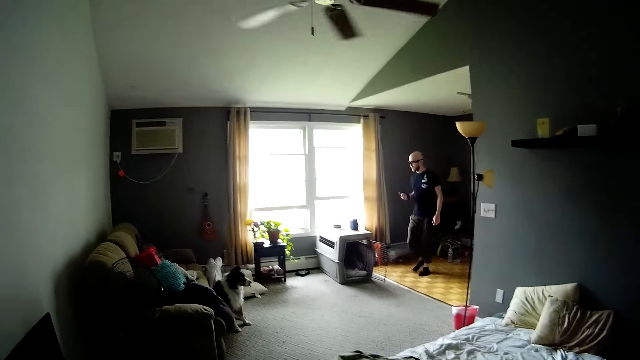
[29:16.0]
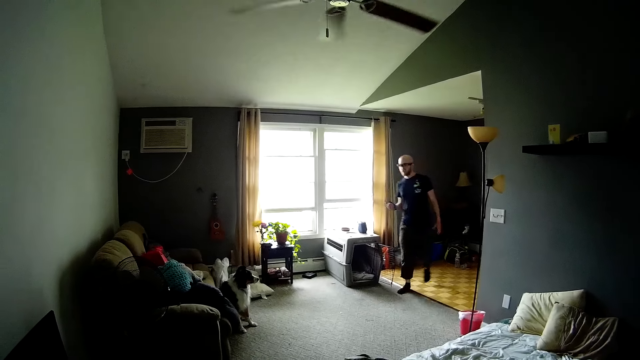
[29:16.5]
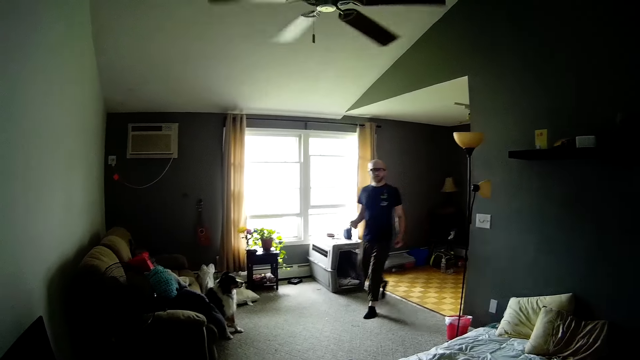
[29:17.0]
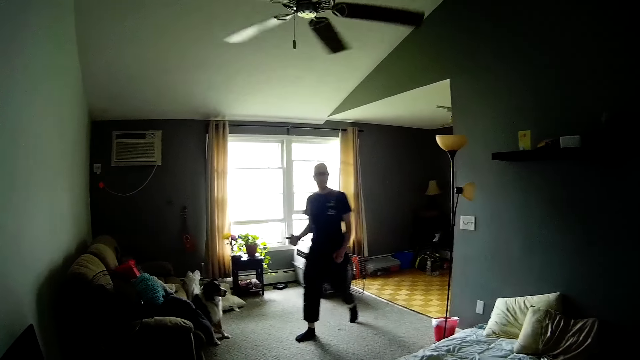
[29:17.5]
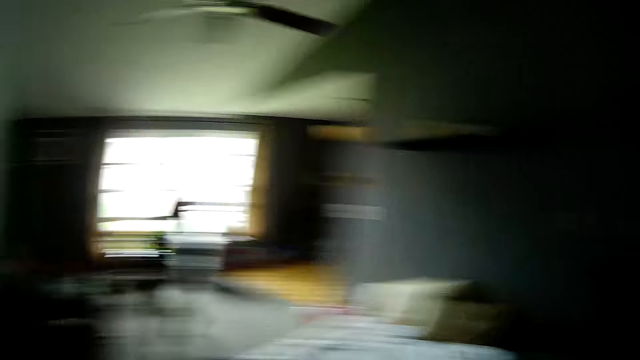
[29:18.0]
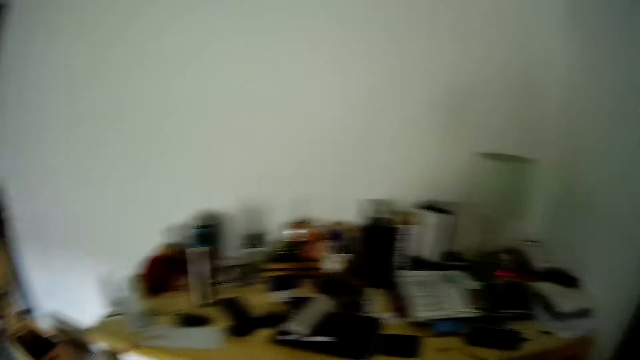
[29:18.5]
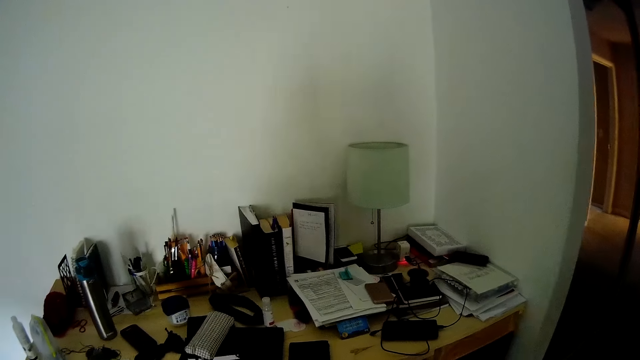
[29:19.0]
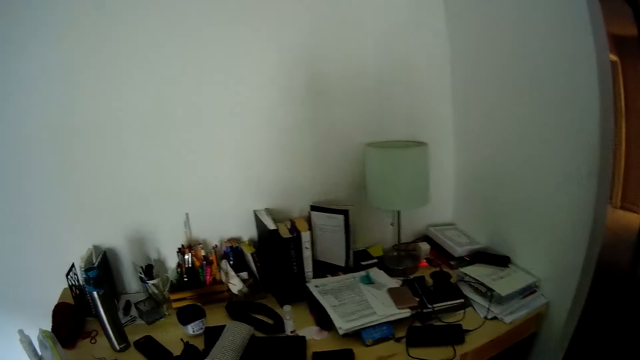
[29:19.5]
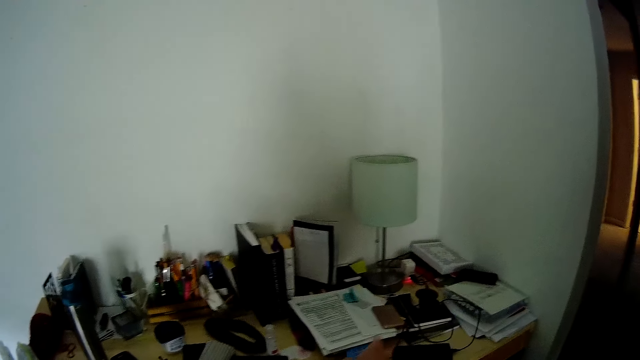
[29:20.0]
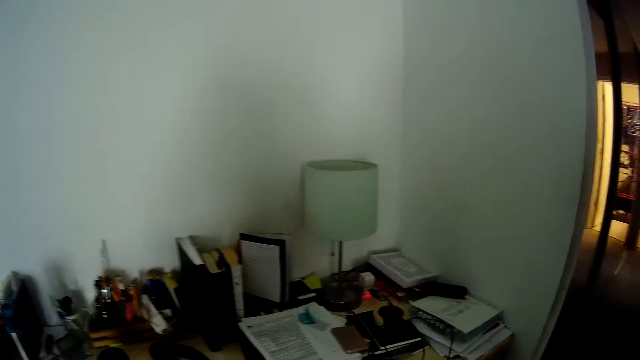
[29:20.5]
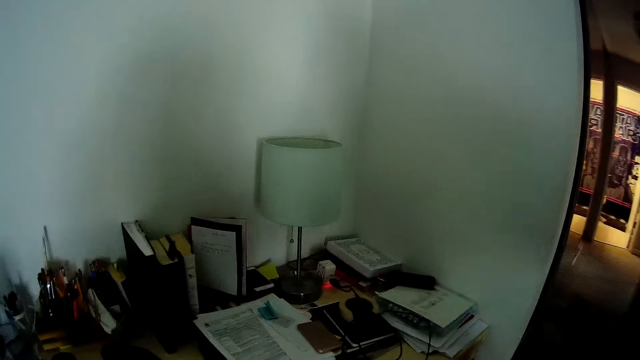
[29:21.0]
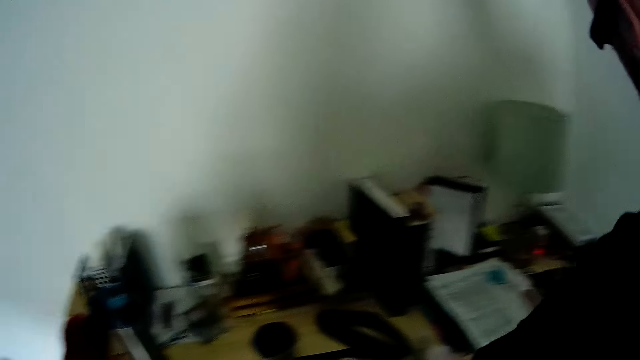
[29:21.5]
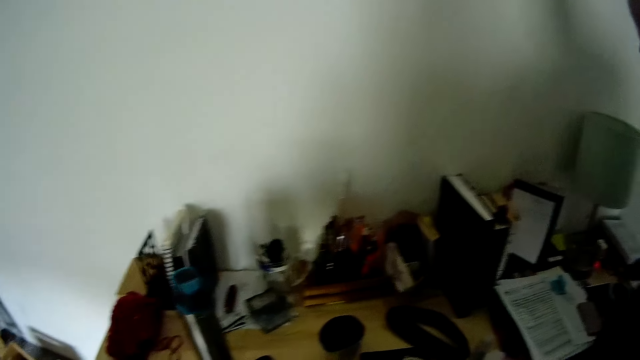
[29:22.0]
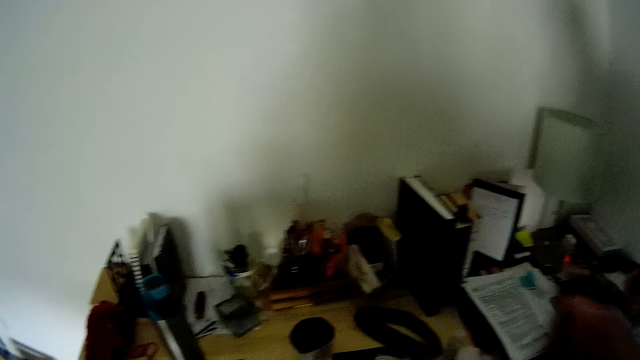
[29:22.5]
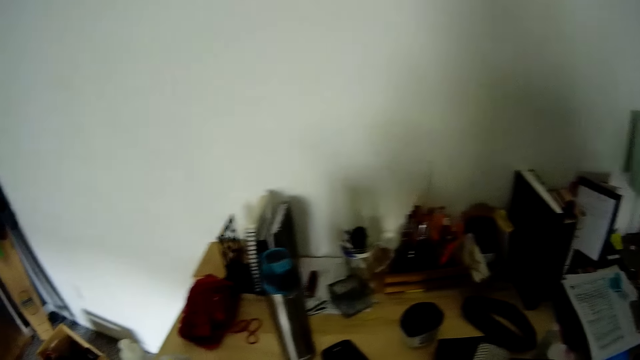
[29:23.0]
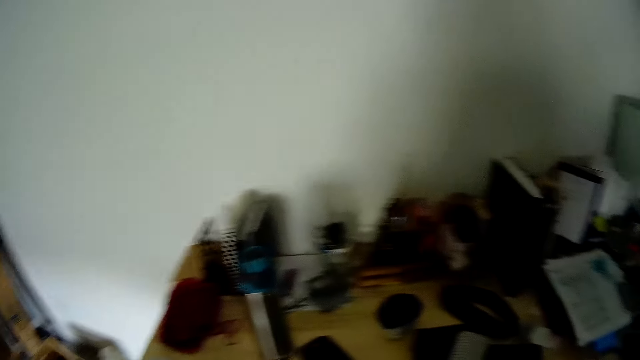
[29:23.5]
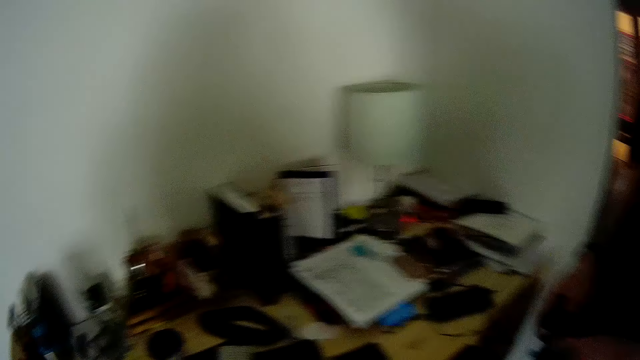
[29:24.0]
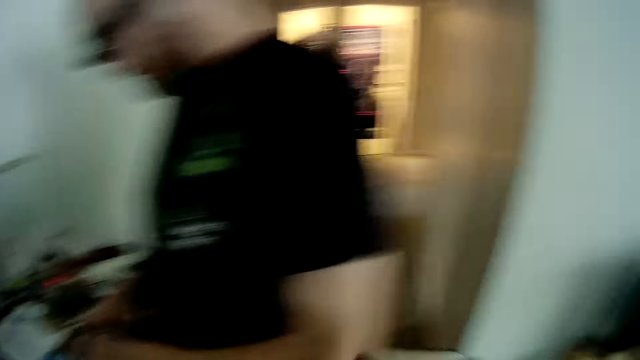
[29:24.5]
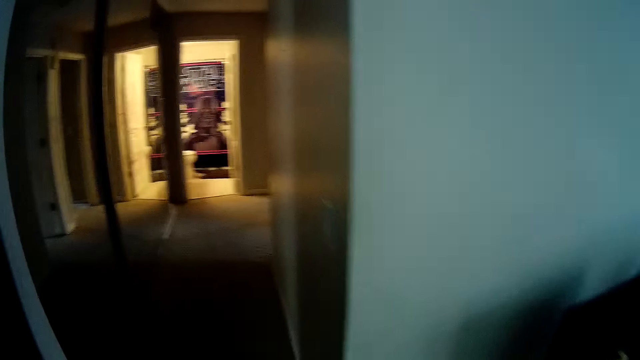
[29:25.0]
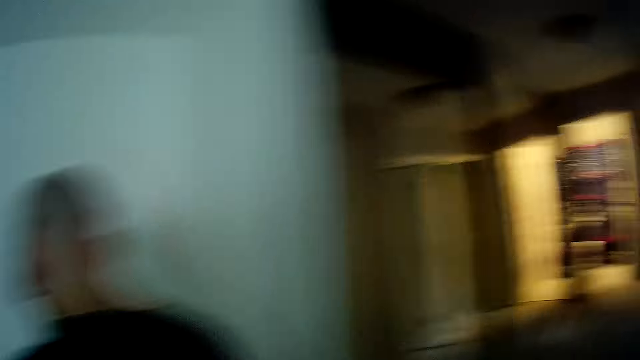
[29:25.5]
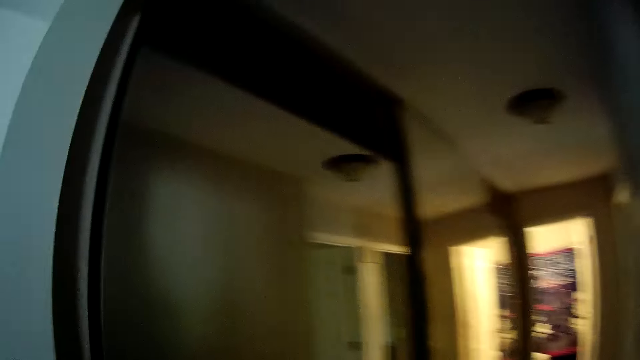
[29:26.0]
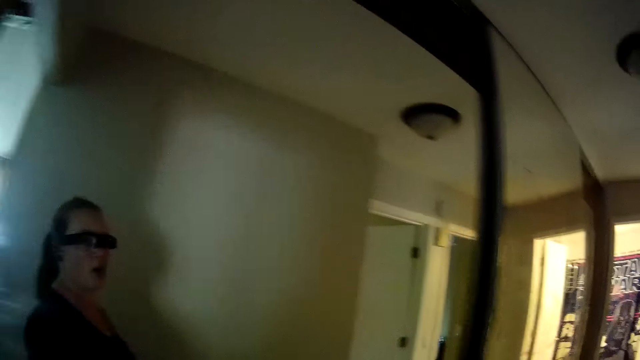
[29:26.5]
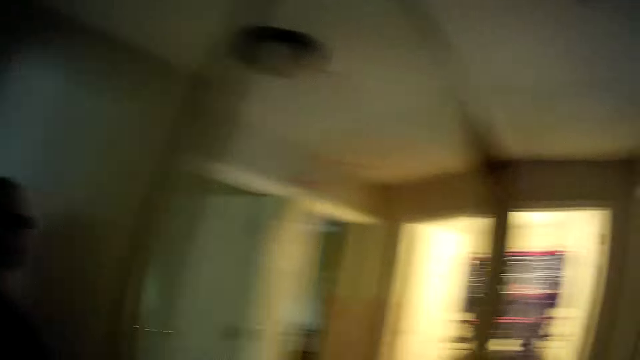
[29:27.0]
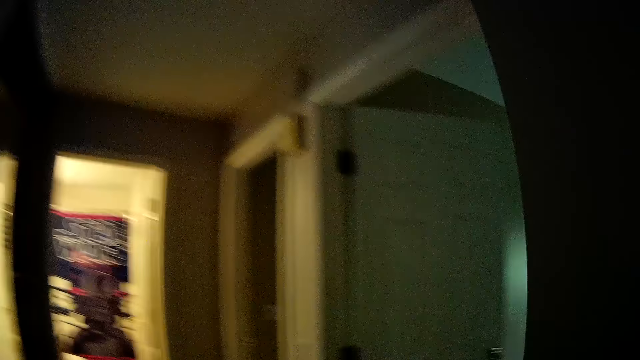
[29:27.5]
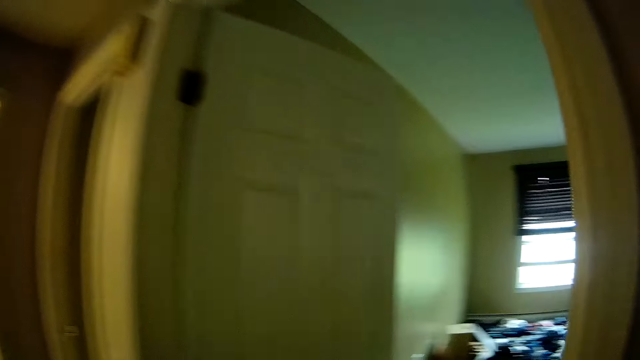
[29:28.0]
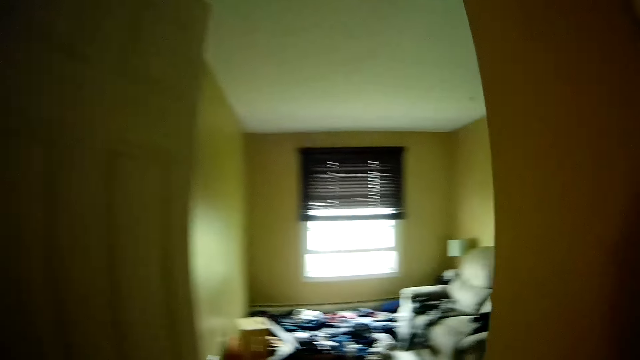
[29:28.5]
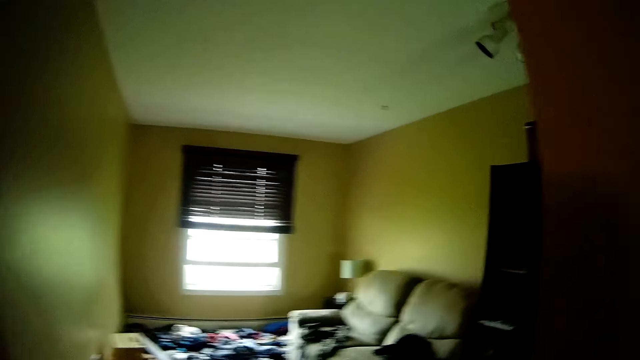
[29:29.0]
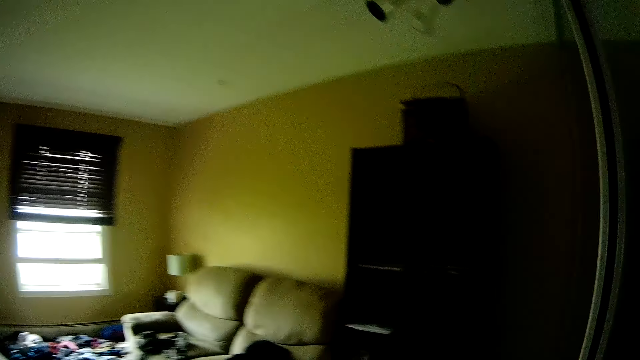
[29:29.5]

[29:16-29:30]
The man walks around. The camera wearer looks around and points on the table. The man grabs a cloth or mug from the table with his left hand. The camera wearer looks around. They walk to the laundry room from the bedroom.

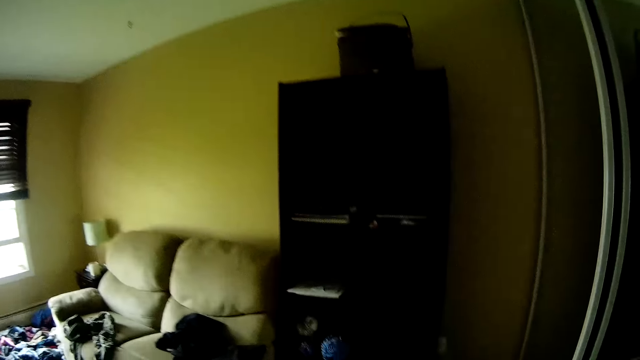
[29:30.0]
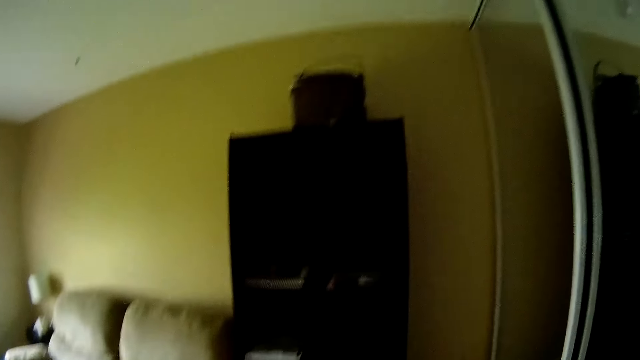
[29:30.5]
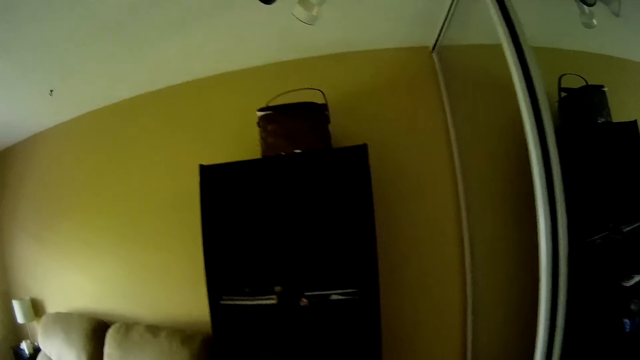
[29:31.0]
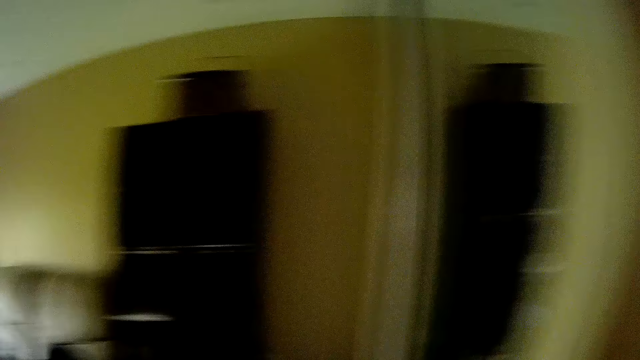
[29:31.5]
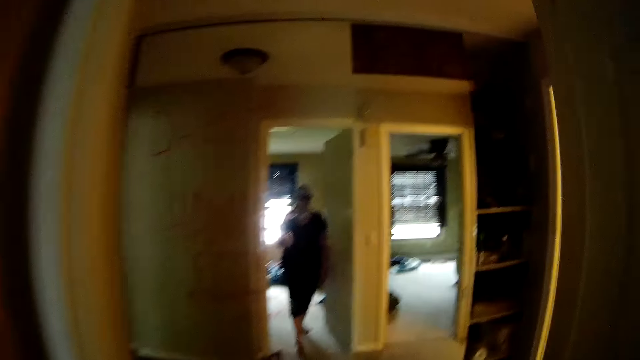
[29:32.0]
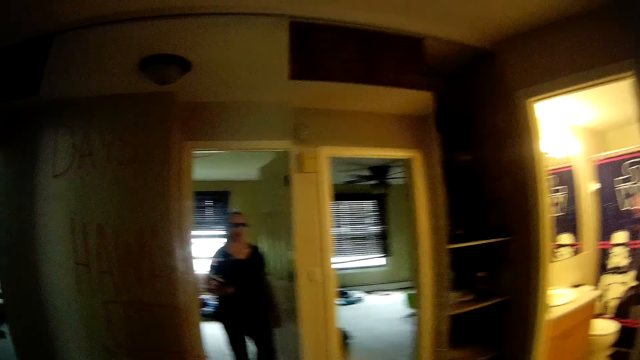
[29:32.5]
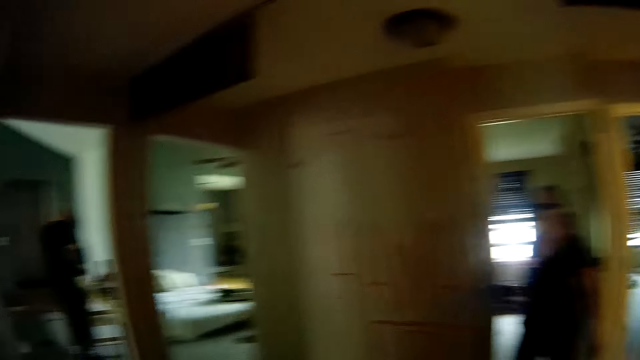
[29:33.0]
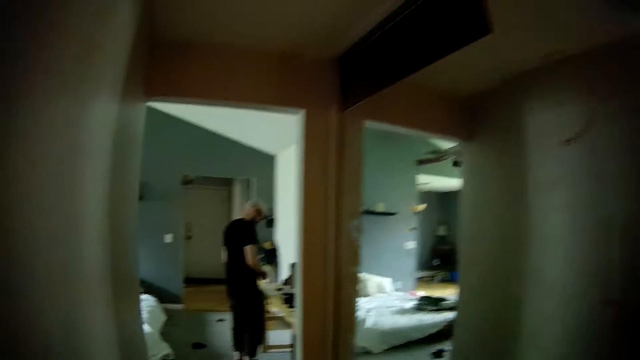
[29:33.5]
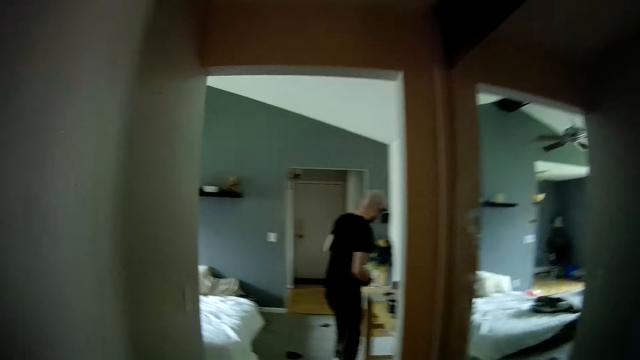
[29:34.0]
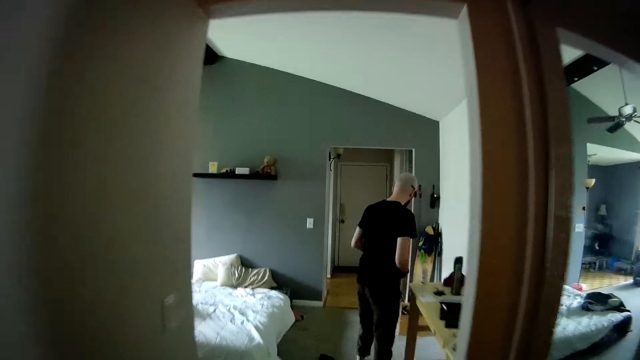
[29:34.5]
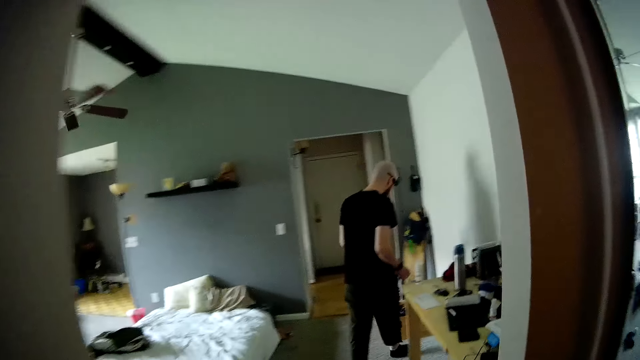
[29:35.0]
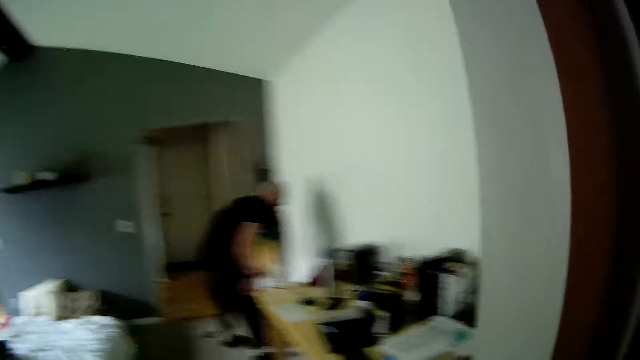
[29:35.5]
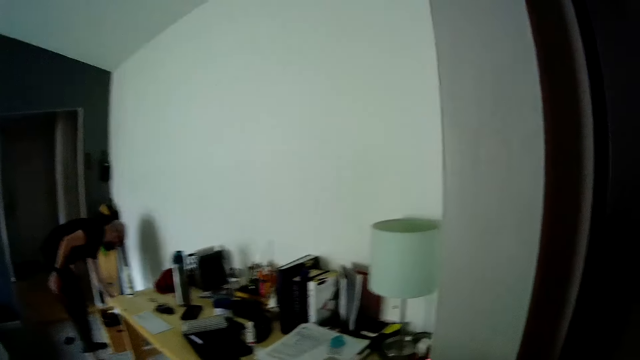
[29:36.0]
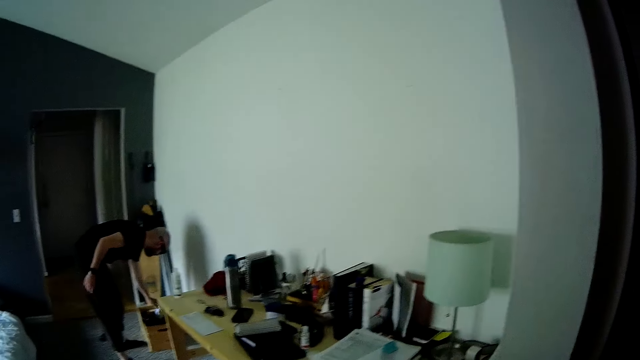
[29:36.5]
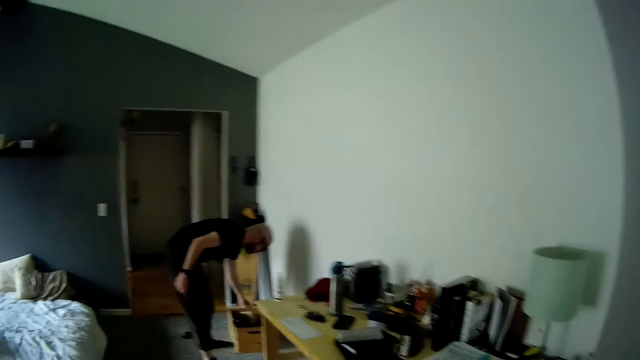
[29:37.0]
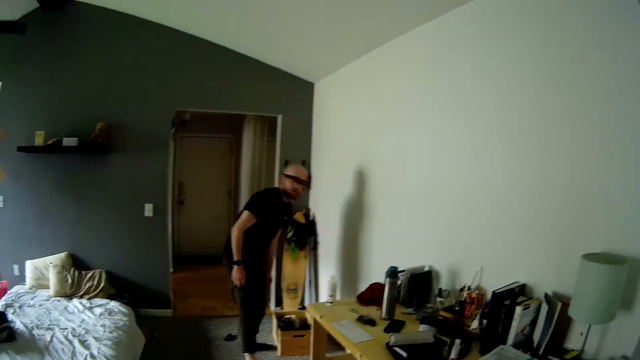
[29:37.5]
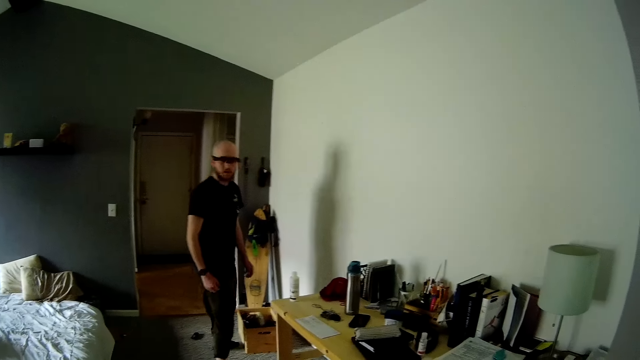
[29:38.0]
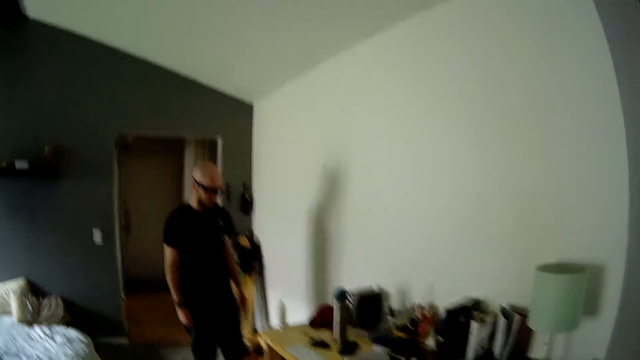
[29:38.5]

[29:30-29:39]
The camera wearer walks to the bedroom from the laundry room with a book in her right arm. The man walks around. He places the cloth in his left hand in a carton in the bedroom. He bends, touches something and stands up.
